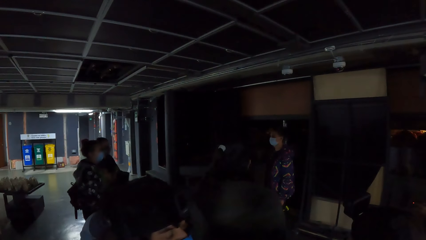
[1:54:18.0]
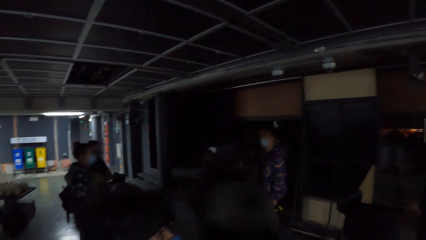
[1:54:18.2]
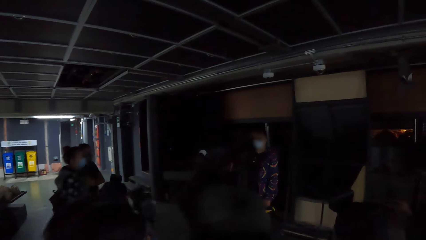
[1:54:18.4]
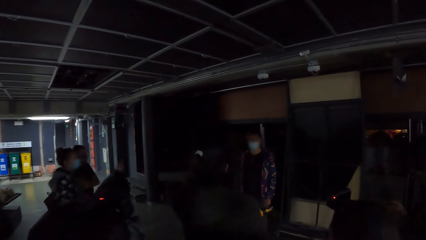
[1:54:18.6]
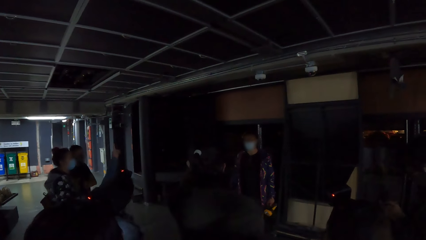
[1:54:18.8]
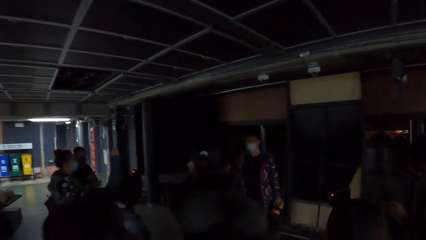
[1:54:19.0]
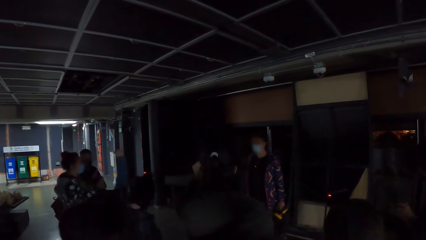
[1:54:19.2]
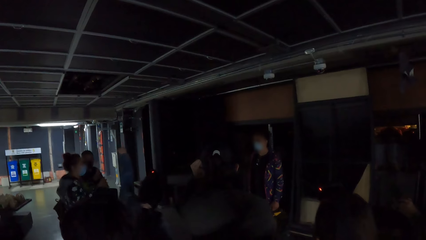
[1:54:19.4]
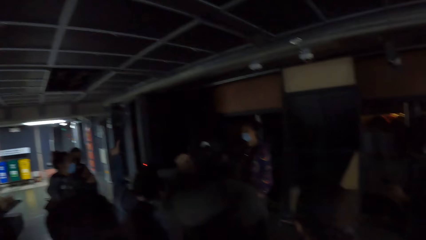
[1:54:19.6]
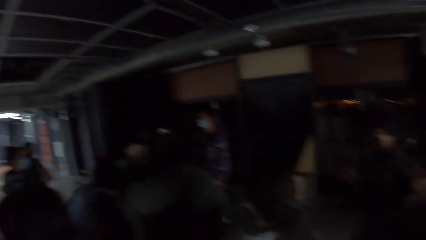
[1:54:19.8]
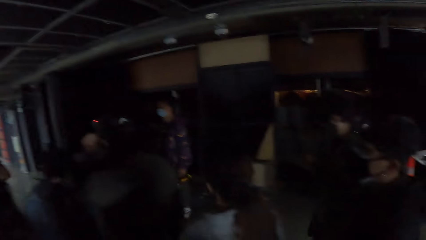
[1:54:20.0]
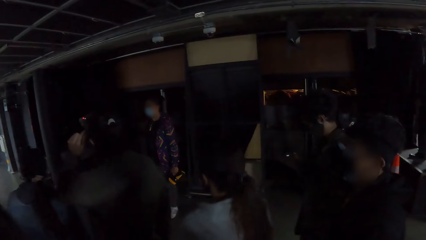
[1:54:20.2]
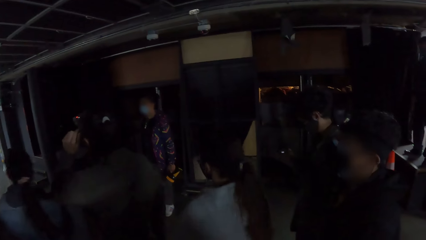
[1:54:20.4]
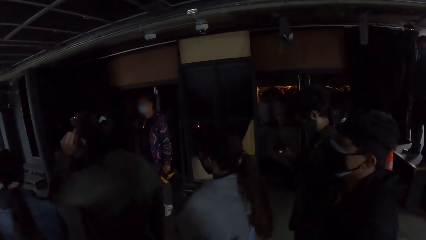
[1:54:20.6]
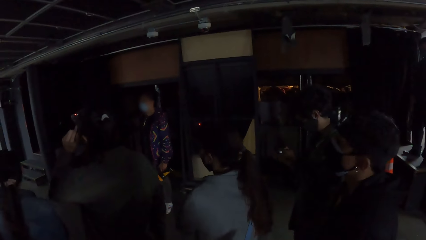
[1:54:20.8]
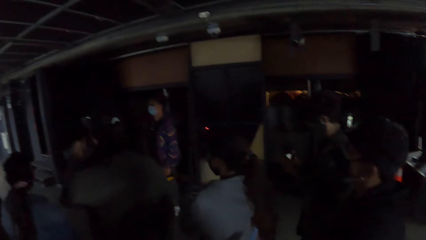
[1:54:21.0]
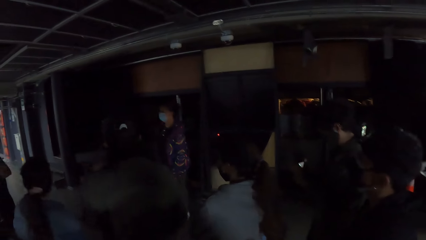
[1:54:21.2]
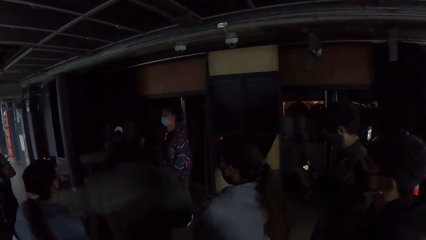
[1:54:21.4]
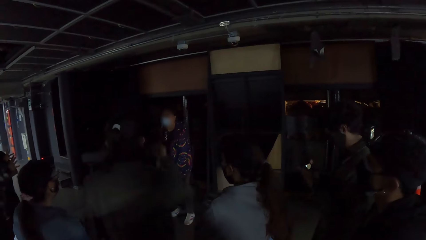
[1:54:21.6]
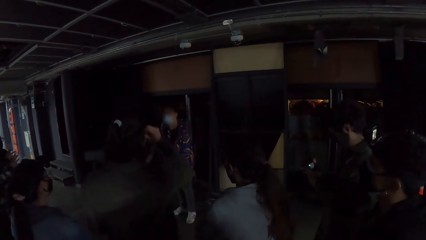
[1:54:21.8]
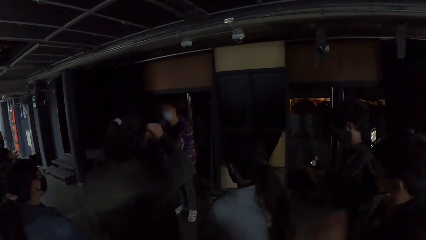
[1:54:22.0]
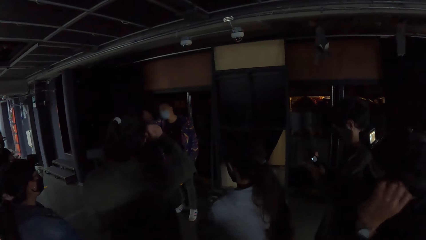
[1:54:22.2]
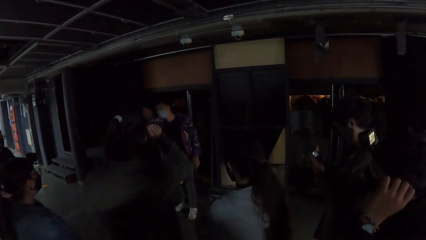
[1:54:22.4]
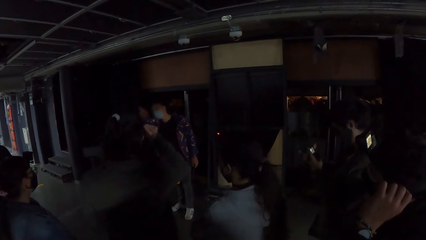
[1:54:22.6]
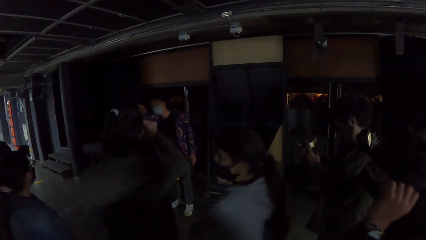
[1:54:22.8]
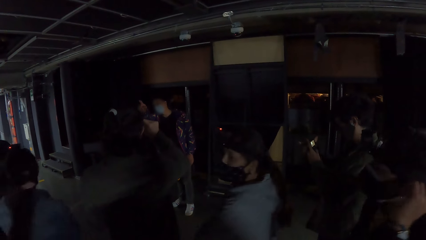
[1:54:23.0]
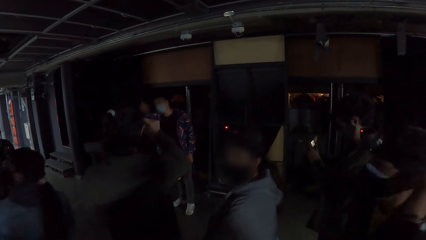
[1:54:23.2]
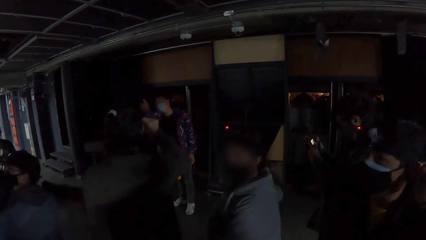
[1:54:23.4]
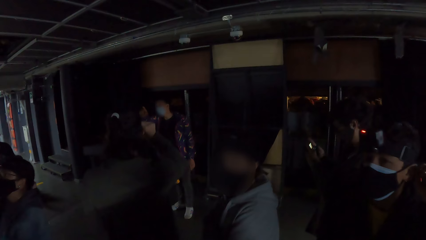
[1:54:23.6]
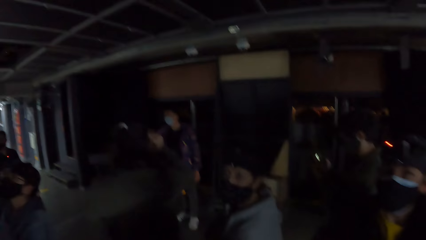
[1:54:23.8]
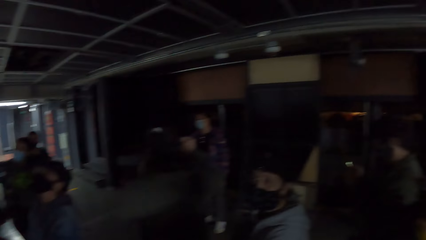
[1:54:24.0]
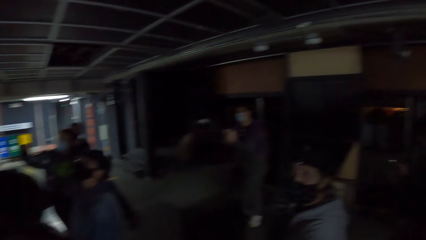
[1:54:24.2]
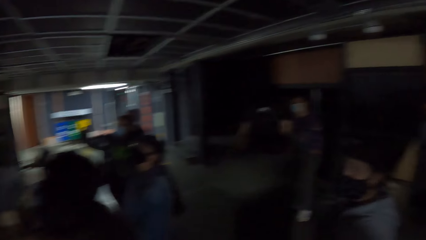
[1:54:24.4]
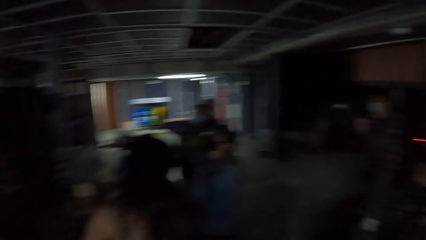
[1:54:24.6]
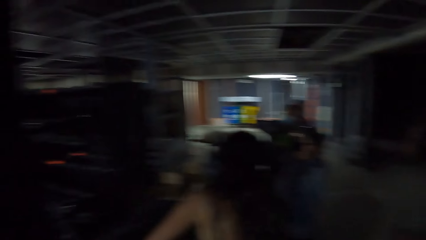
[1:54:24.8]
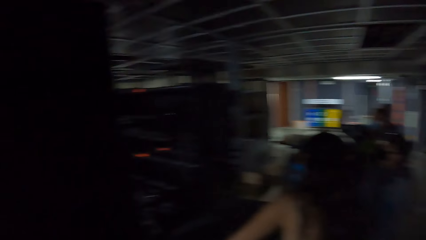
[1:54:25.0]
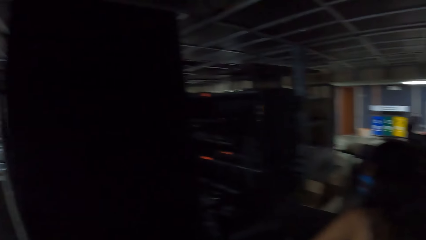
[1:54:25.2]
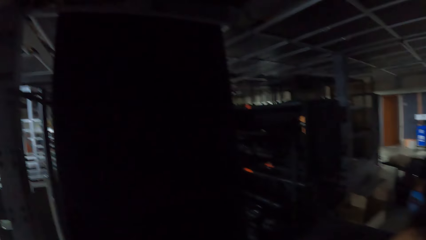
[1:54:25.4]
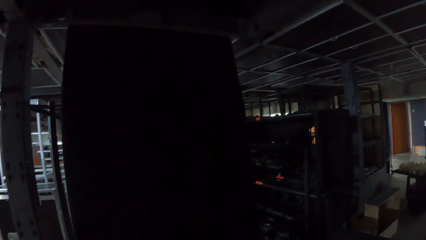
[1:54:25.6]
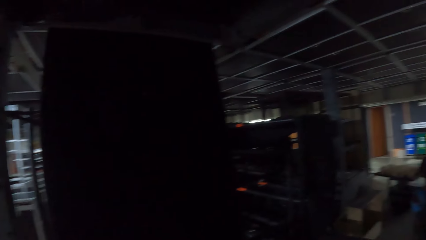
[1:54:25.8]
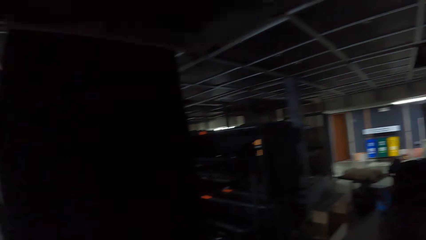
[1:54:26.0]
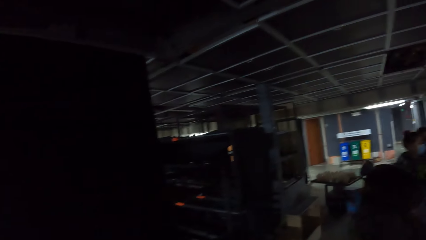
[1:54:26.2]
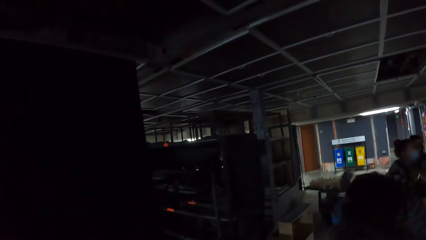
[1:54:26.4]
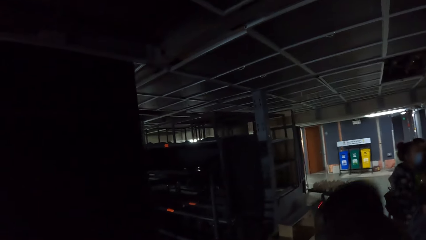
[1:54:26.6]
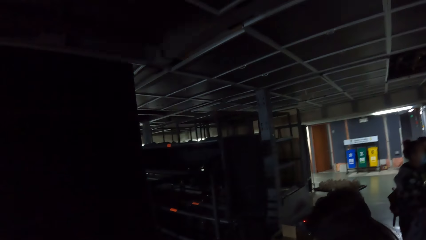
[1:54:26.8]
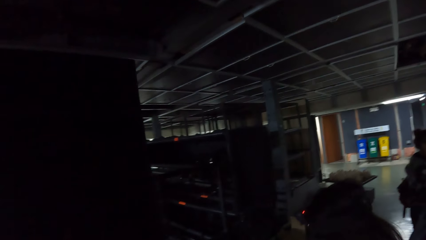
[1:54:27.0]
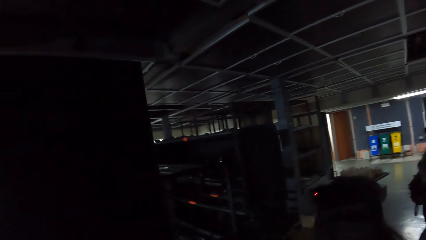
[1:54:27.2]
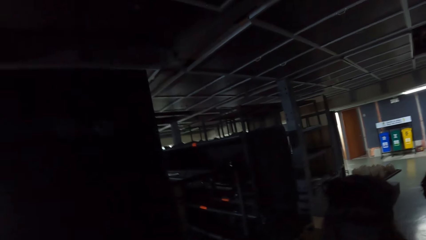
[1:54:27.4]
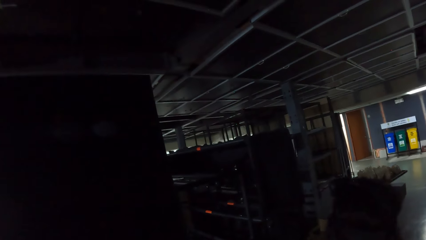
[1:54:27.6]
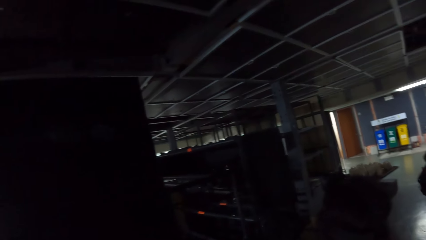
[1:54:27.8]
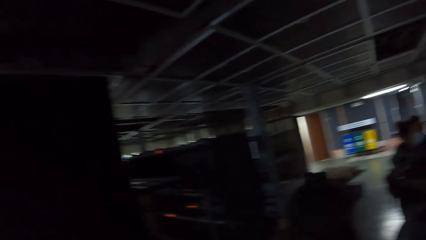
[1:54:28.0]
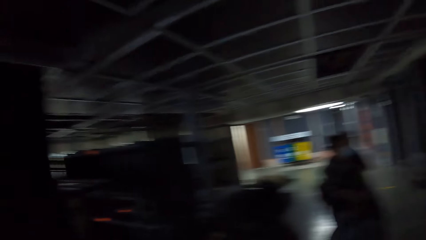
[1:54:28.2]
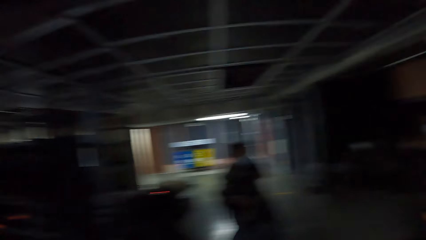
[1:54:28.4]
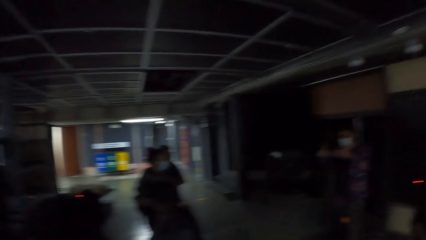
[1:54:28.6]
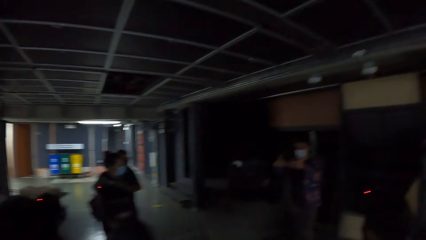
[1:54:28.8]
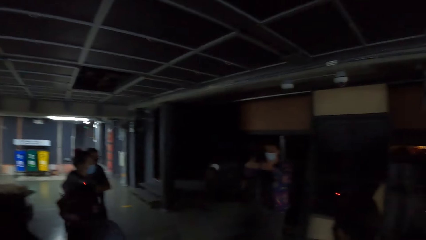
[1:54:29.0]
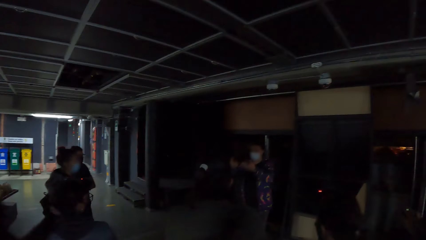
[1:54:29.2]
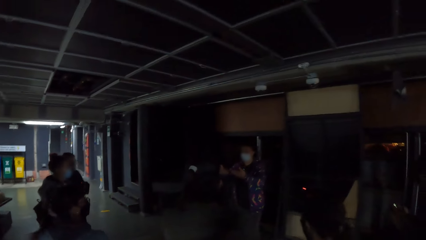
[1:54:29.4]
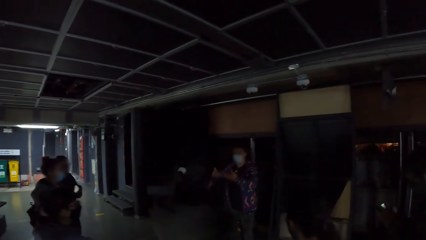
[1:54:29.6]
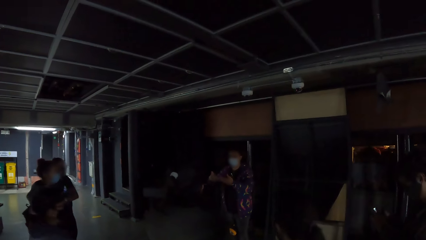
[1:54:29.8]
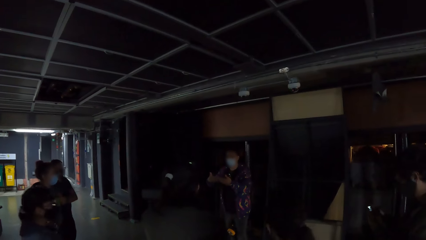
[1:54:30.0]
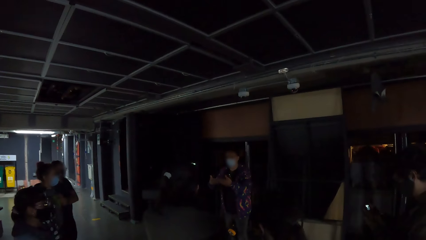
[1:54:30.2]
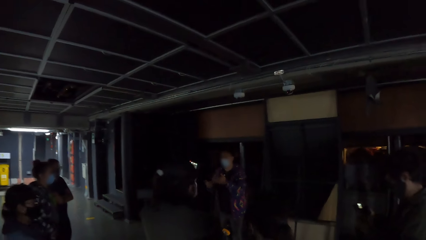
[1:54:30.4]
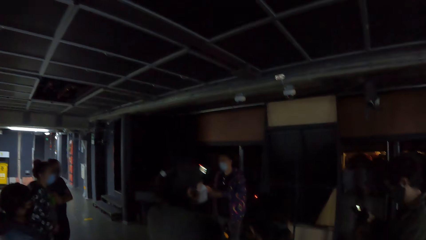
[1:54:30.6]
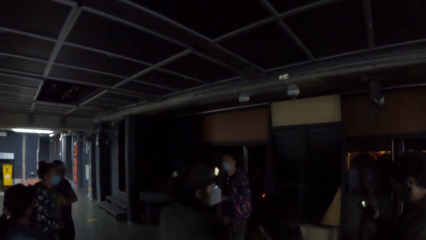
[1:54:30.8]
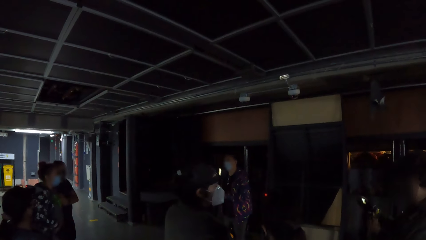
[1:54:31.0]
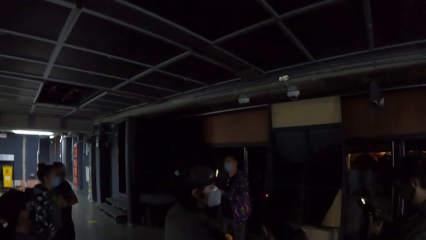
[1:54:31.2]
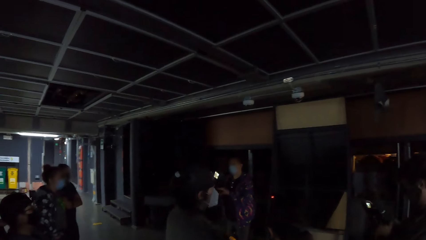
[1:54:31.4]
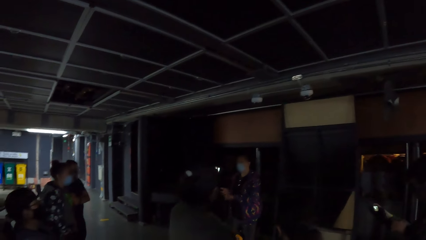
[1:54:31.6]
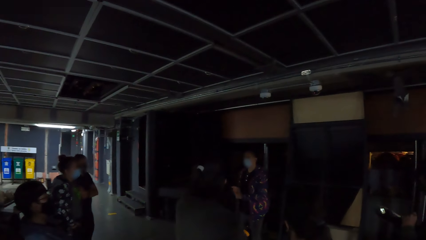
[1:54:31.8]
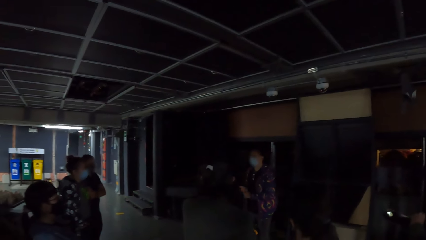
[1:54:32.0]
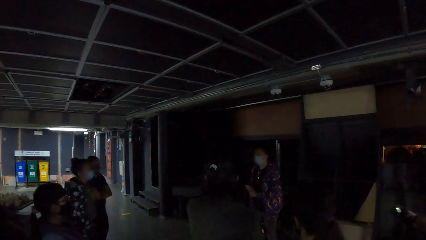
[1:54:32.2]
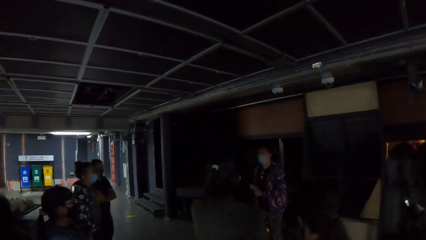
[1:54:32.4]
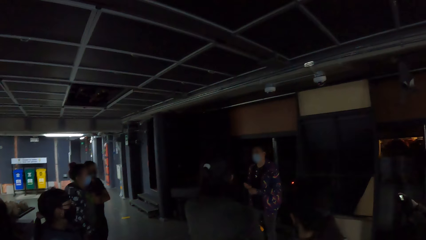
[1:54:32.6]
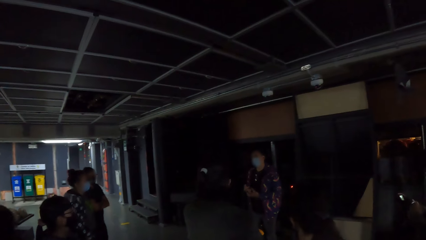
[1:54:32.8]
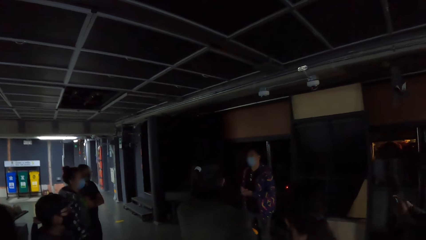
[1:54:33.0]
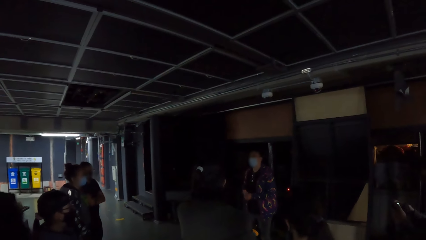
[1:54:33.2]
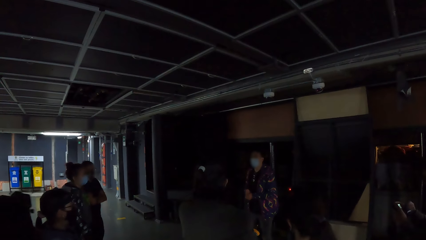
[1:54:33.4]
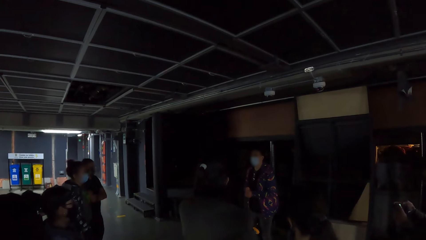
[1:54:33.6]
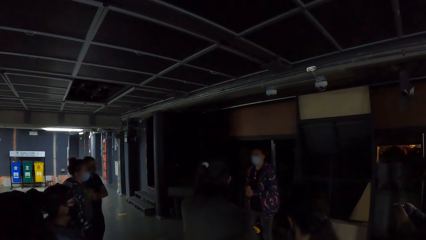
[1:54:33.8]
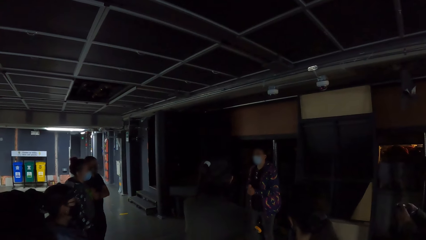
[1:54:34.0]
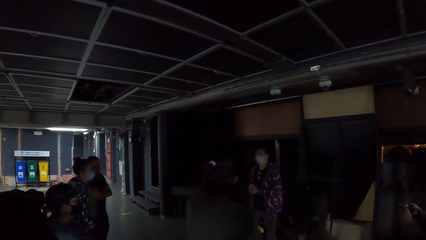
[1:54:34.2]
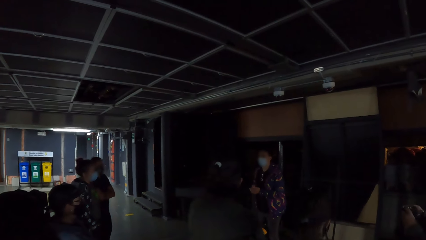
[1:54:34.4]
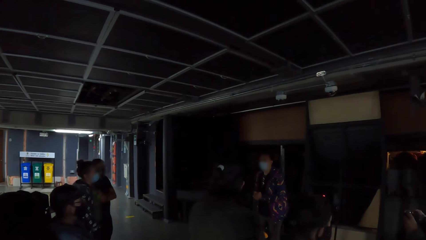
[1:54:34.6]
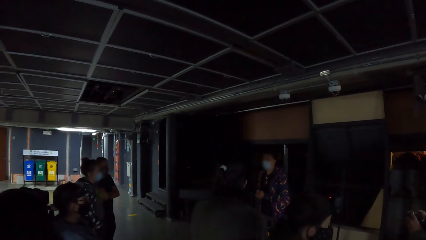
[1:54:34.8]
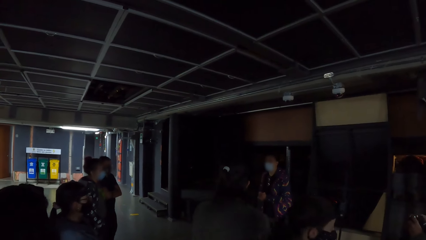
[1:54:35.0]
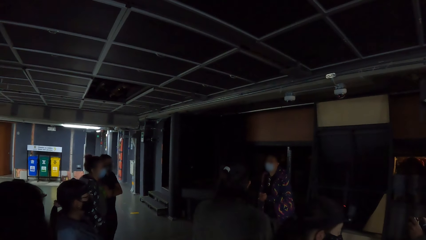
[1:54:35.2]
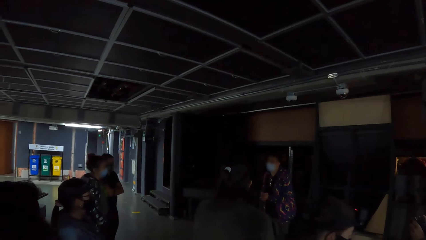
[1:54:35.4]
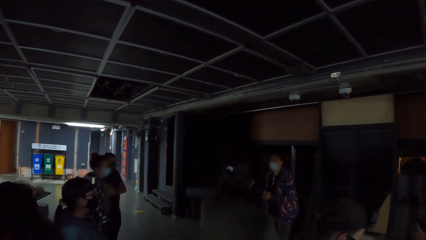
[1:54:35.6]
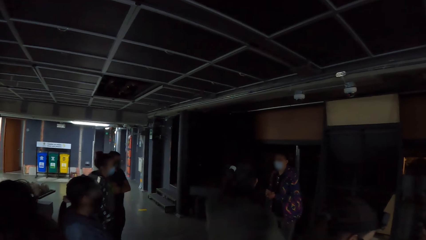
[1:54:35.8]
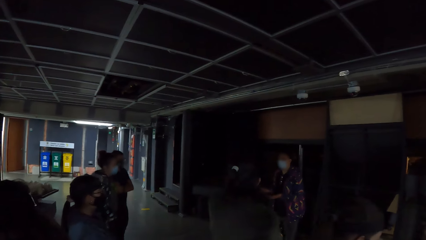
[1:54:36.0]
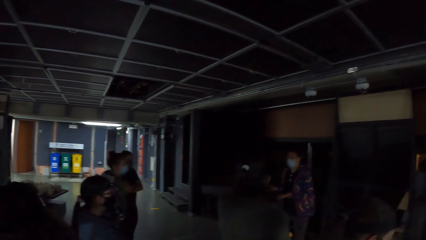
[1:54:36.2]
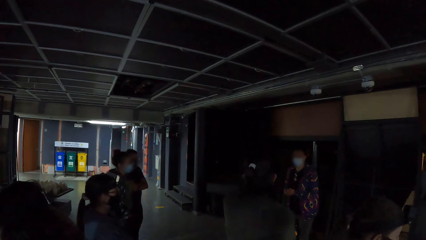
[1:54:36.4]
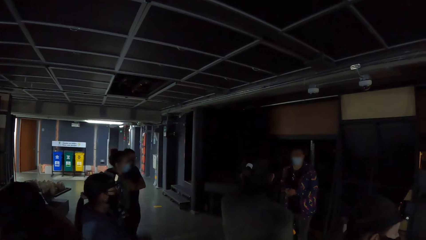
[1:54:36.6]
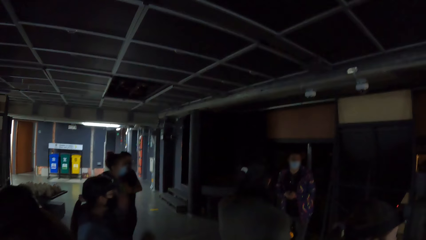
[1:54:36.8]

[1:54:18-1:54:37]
The camera wearer looks forward. They turn back. They look forward. They turn back. They look forward.
